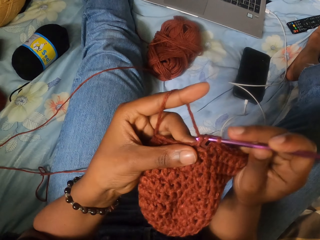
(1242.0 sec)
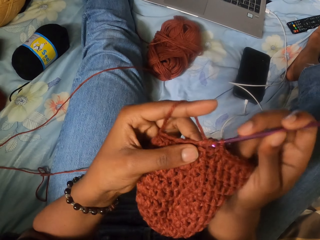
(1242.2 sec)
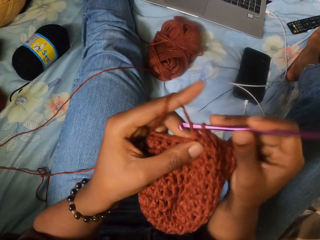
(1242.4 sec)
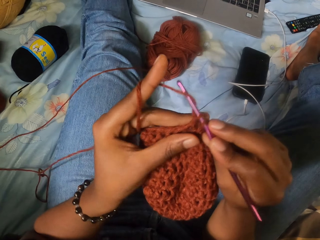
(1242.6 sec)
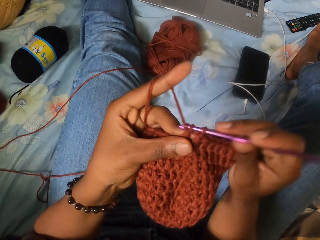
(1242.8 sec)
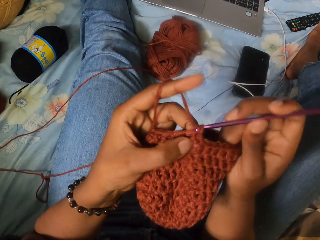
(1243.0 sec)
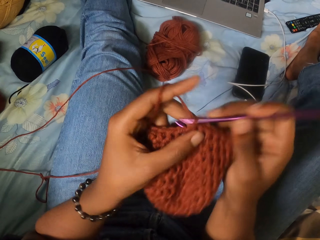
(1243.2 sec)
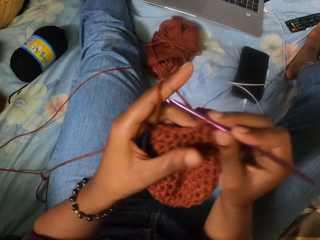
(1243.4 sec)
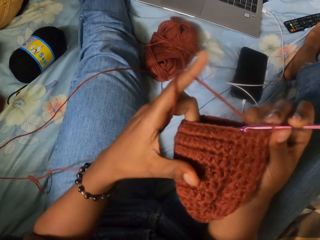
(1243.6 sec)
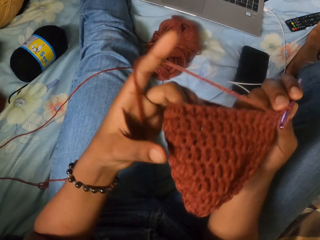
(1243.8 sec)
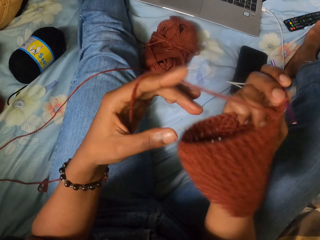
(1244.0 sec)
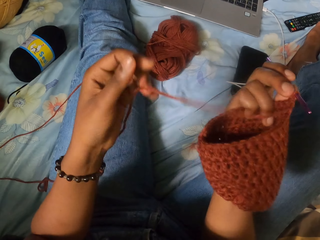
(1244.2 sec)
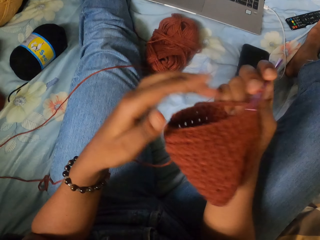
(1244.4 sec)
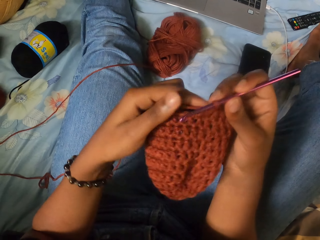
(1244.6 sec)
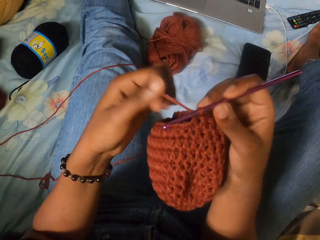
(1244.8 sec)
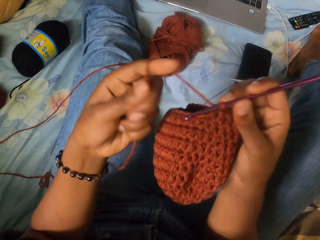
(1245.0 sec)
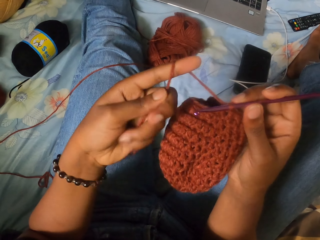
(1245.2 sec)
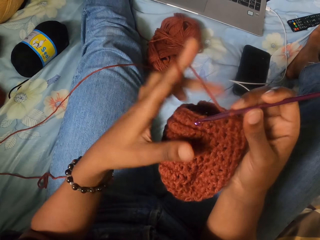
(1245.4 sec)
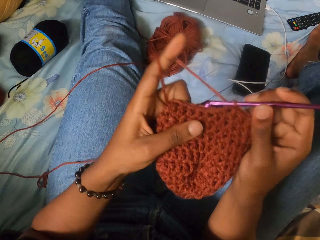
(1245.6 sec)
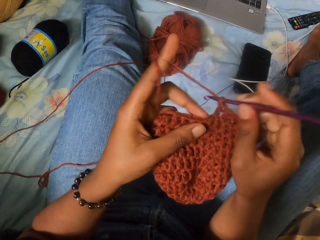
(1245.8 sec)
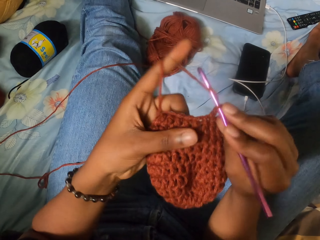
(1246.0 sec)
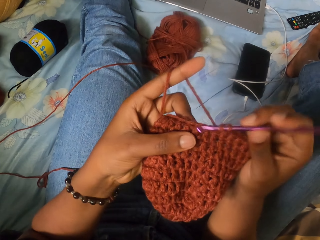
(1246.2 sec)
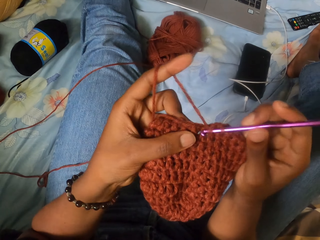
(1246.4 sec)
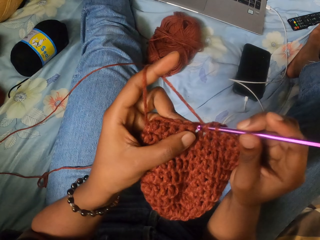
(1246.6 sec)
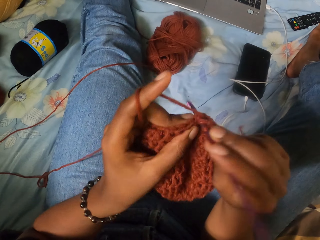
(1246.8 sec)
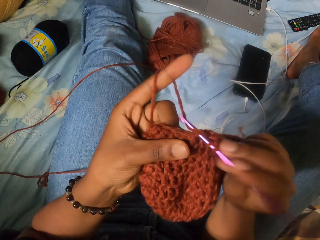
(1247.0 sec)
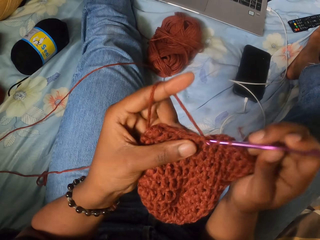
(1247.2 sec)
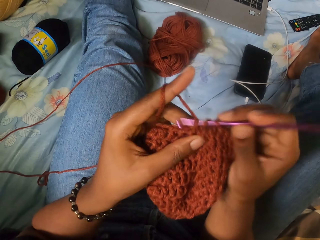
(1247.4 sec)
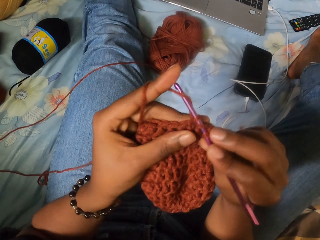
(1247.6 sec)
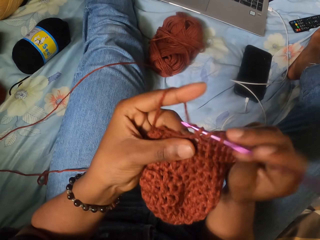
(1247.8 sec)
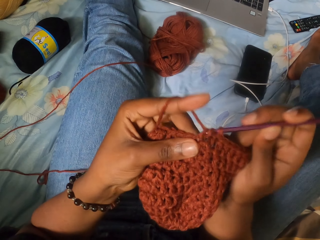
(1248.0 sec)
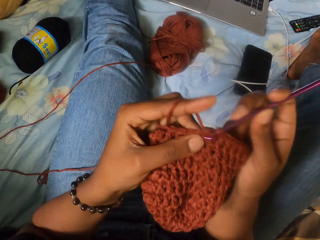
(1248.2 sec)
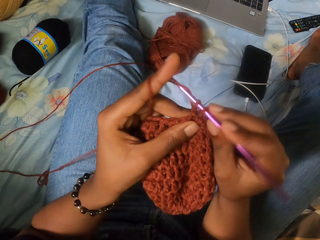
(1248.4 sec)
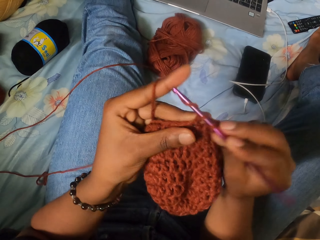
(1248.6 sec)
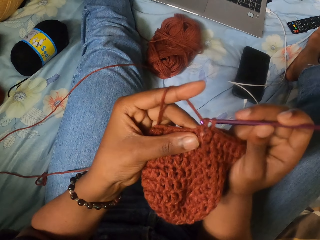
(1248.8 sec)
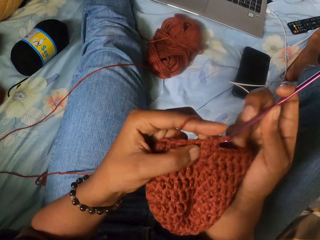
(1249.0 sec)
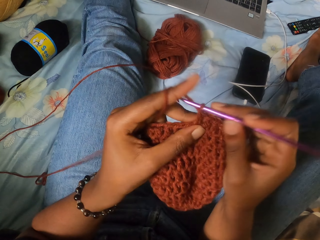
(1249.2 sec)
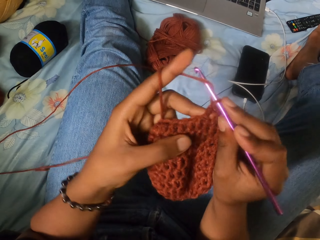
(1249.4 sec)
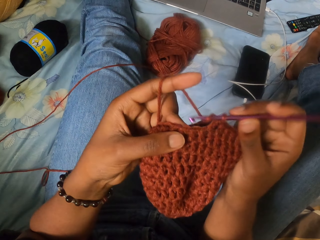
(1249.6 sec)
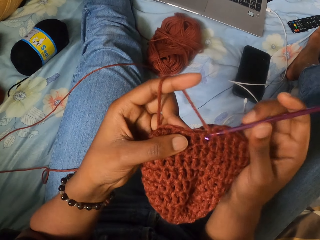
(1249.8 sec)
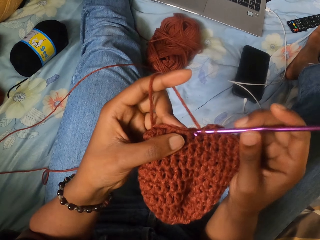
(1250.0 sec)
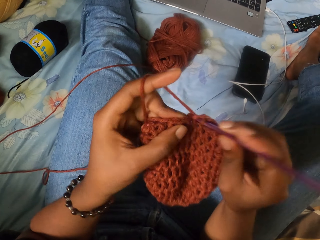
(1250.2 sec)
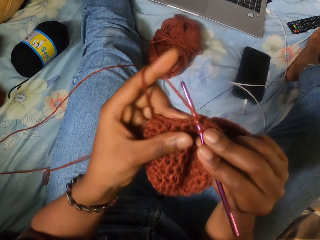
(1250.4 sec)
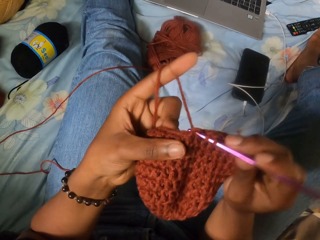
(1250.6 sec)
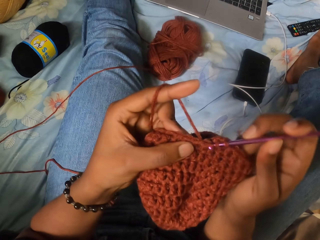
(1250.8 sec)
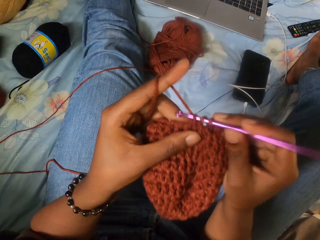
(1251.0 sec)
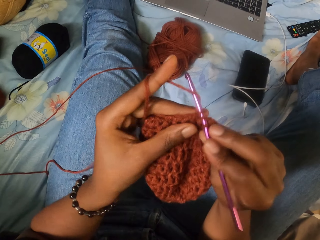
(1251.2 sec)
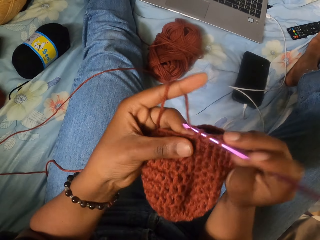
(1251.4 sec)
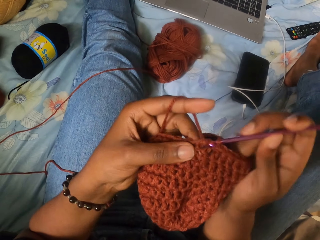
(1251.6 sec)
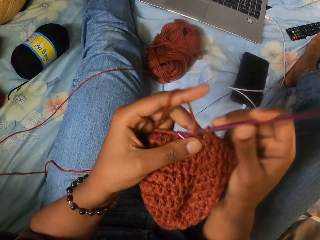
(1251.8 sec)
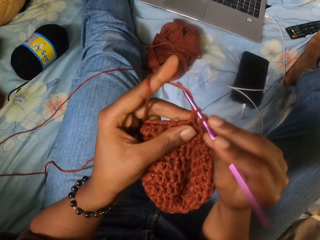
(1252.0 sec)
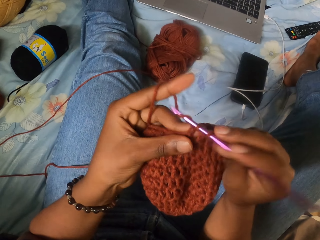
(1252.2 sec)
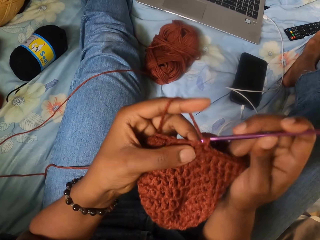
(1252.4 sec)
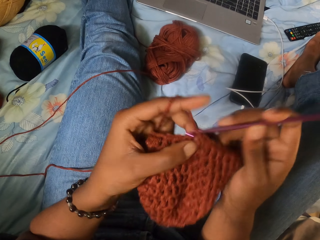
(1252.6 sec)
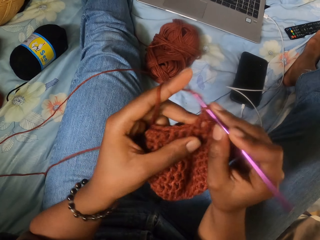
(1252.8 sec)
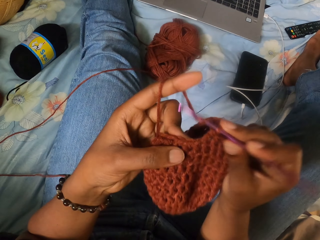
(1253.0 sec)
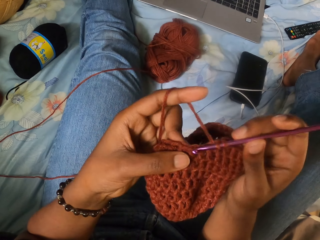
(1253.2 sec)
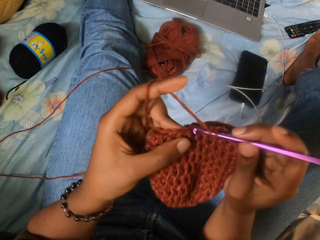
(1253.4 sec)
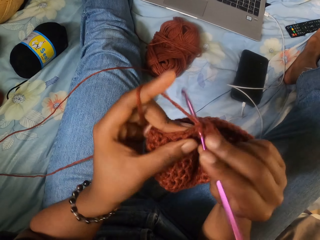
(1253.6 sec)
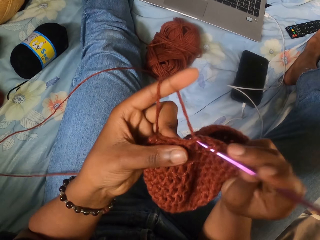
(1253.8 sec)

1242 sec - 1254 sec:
The camera wearer adjusts the fabric. She holds the yarn in her right hand. She wraps the yarn thread around the forefinger of her left hand. She holds the yarn in both hands. She crochets the yarn in both hands with the crochet hook in her right hand.

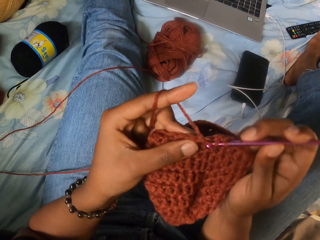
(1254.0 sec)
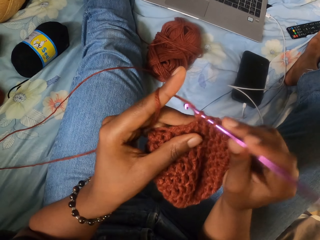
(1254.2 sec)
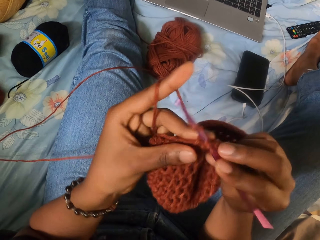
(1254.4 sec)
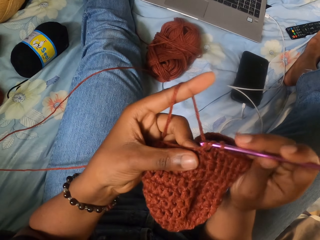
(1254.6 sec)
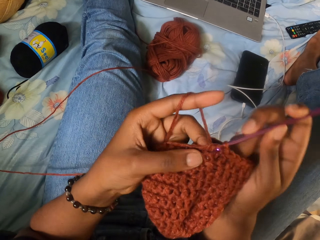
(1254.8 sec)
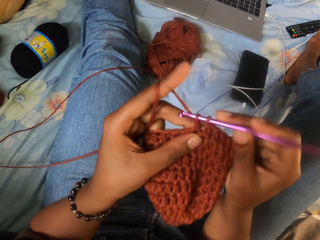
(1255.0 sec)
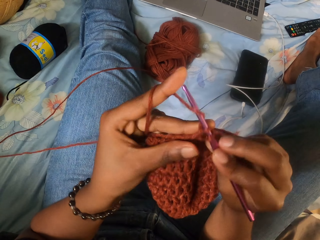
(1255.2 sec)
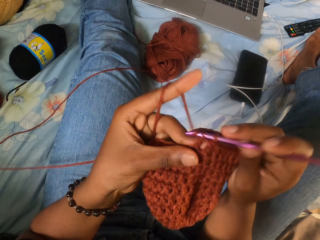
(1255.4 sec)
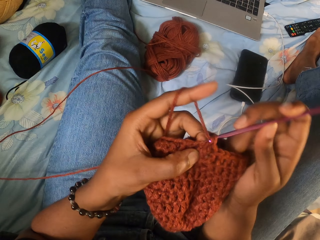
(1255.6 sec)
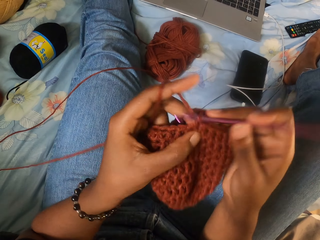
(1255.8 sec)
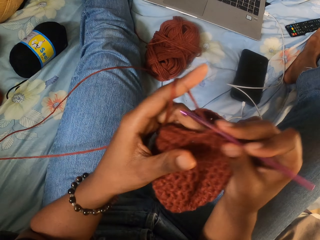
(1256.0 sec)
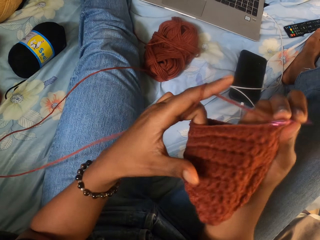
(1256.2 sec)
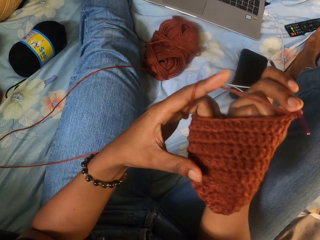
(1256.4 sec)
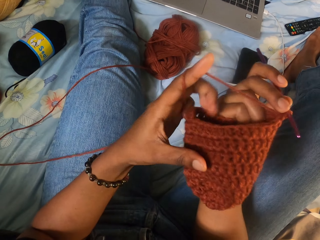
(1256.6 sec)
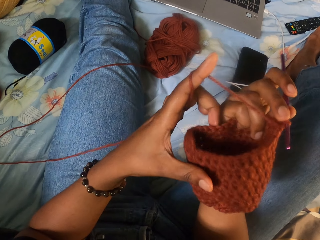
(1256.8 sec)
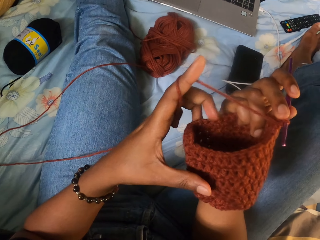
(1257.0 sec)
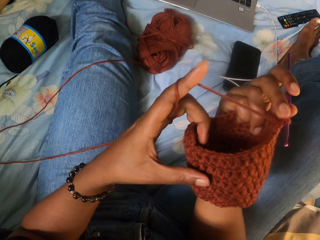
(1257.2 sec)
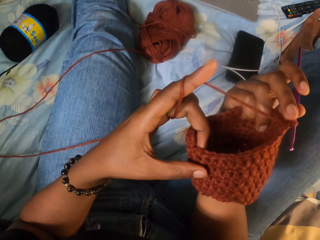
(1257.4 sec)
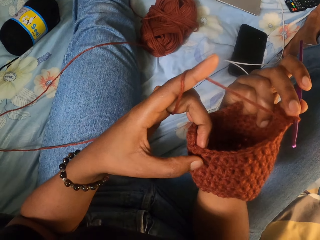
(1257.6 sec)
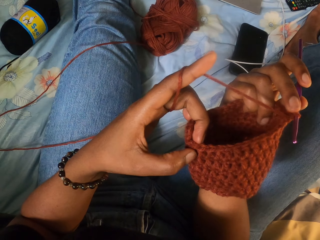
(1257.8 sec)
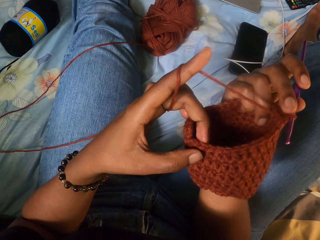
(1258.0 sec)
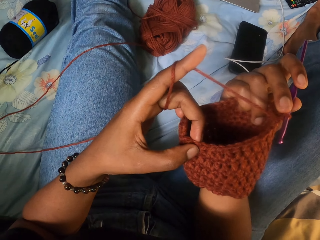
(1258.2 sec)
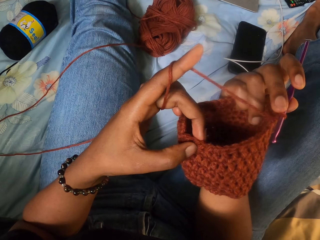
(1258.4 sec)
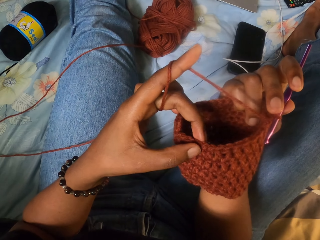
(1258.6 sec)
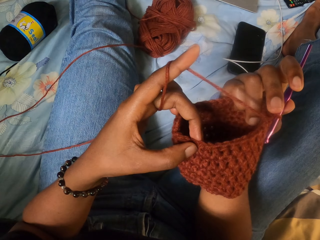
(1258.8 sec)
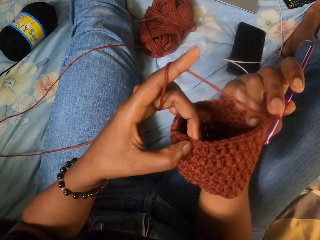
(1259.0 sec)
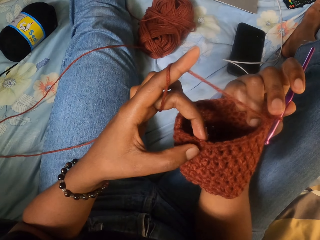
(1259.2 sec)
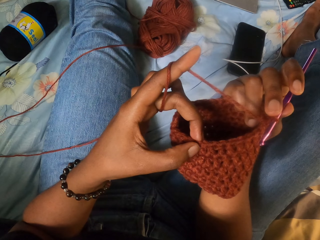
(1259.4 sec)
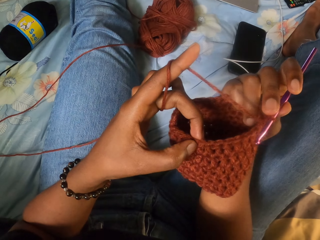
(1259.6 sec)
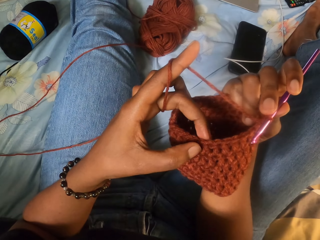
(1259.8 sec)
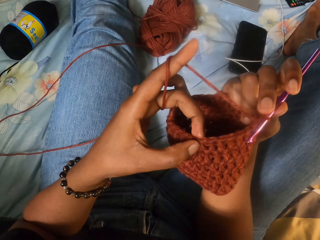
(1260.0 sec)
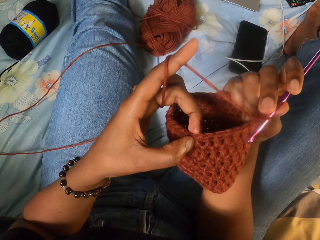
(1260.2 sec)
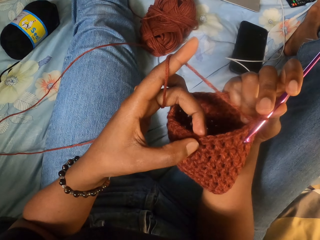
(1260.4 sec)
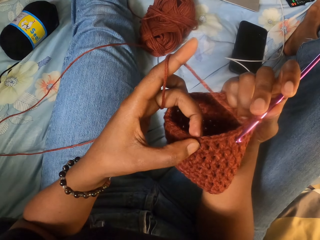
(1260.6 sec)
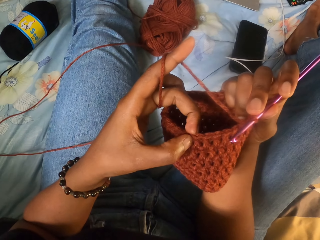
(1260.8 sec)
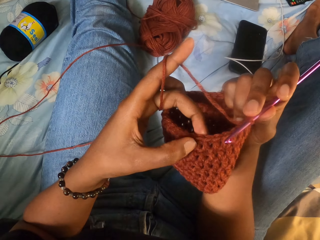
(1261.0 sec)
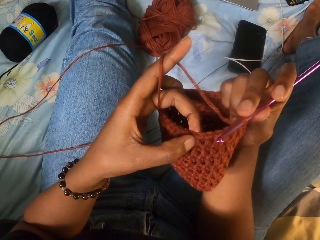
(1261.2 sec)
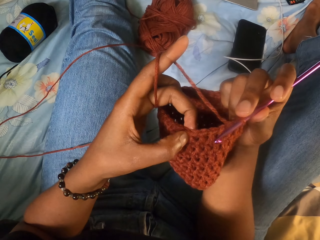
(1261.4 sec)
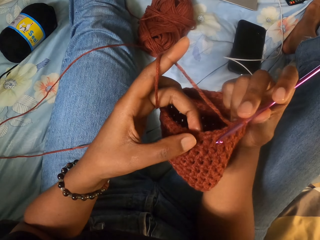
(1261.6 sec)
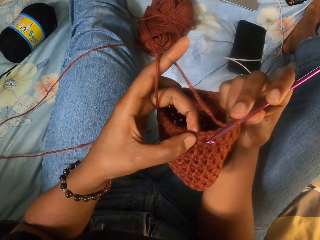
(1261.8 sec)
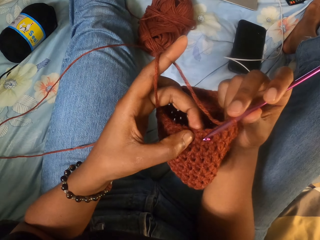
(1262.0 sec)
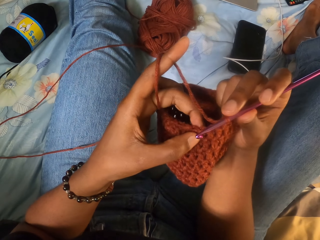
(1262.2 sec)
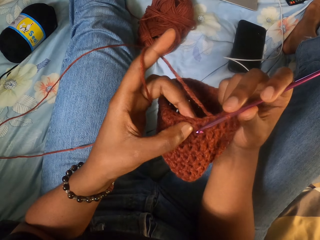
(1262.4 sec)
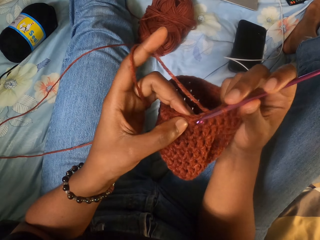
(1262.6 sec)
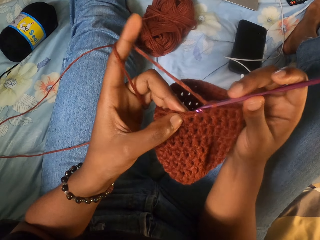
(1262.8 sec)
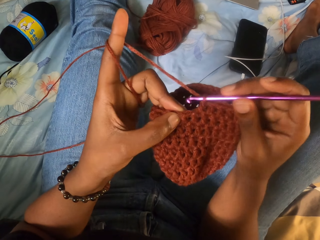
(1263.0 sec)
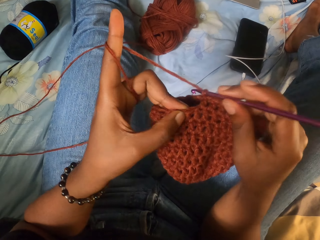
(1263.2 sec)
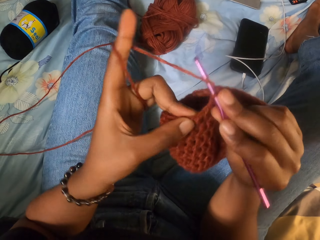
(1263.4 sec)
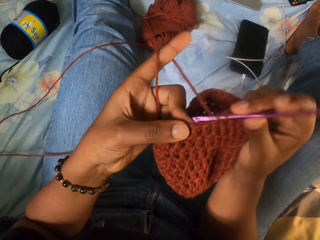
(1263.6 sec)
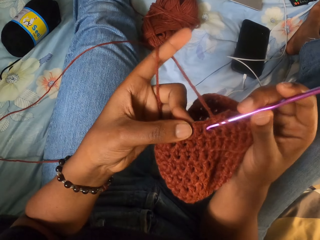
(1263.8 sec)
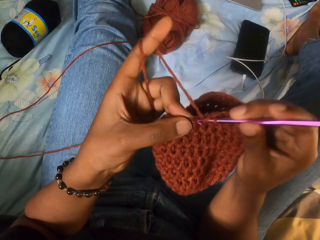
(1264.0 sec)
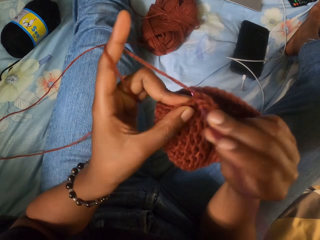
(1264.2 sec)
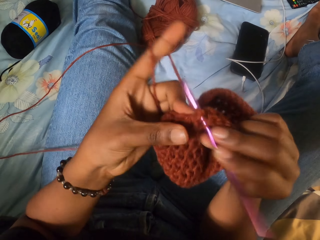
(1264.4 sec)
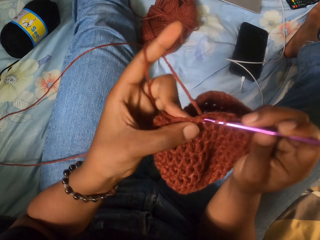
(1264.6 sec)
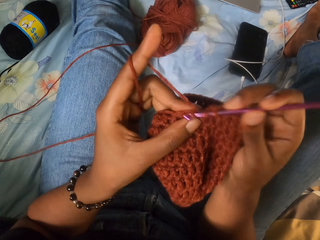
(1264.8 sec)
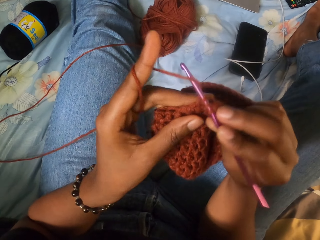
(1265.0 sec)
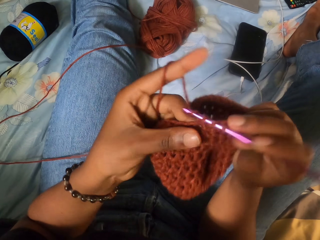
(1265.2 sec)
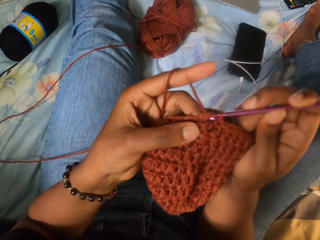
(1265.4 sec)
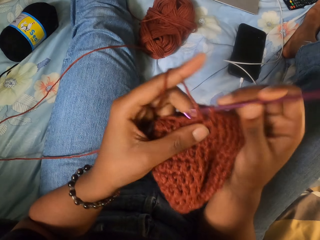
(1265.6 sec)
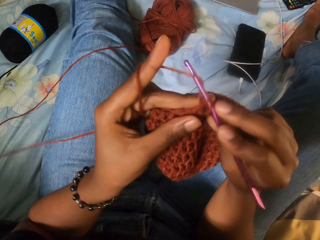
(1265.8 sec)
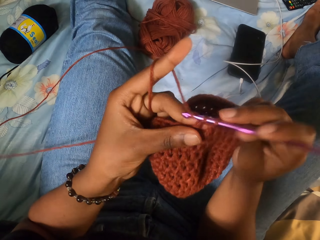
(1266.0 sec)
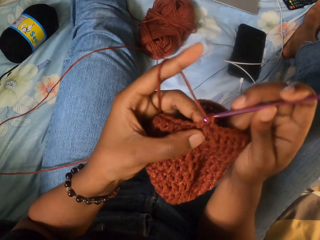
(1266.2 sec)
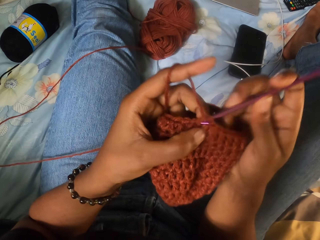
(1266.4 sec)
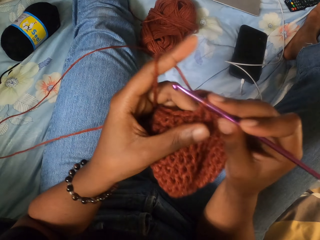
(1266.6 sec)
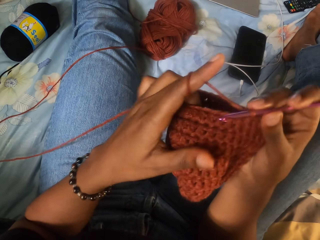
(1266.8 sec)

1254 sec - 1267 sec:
The camera wearer counts the lines on the fabric. They knit the fabric with the crochet.
